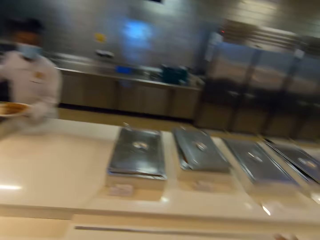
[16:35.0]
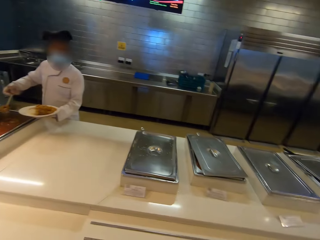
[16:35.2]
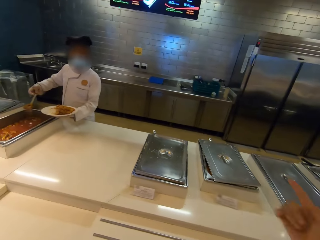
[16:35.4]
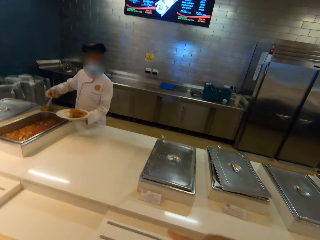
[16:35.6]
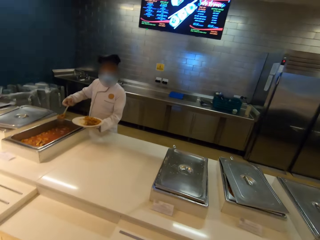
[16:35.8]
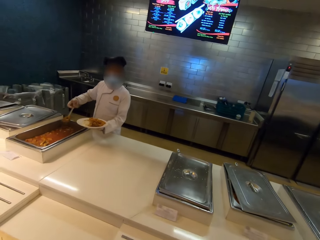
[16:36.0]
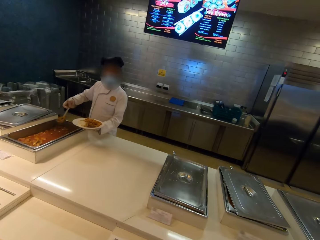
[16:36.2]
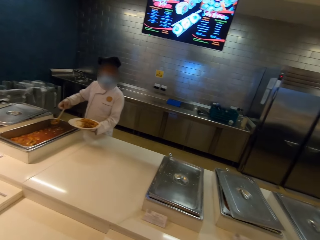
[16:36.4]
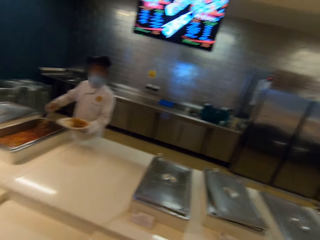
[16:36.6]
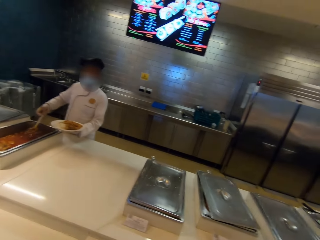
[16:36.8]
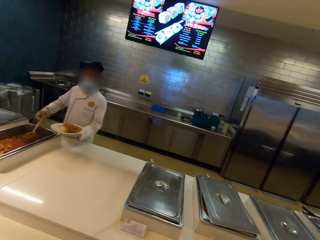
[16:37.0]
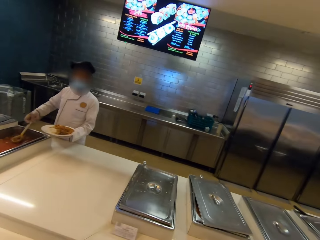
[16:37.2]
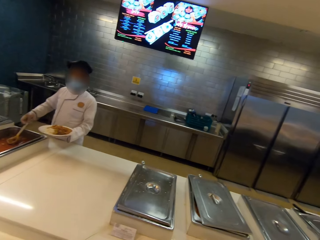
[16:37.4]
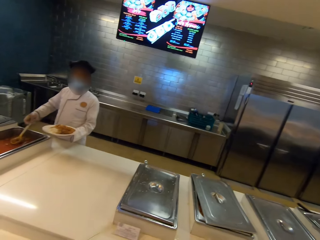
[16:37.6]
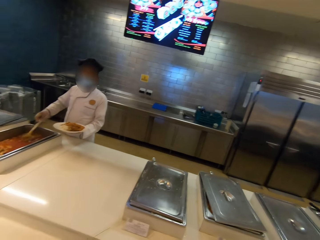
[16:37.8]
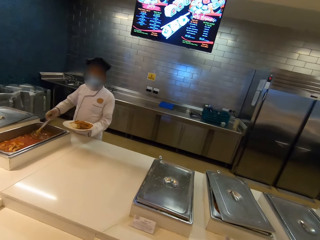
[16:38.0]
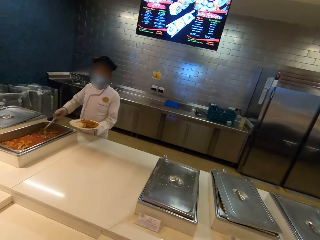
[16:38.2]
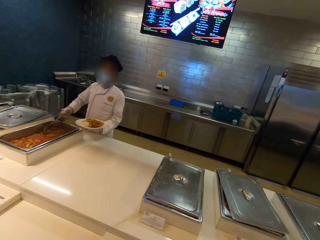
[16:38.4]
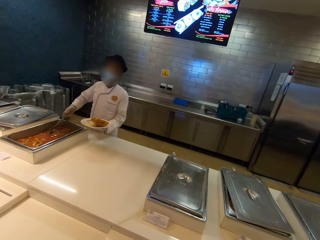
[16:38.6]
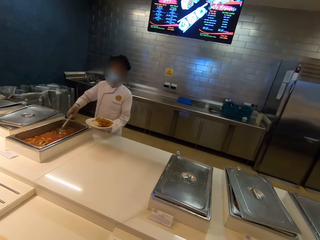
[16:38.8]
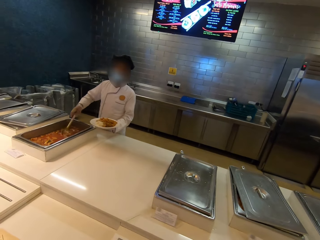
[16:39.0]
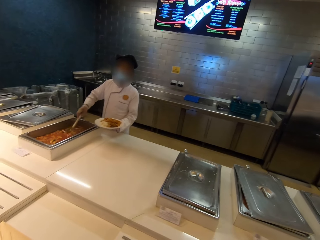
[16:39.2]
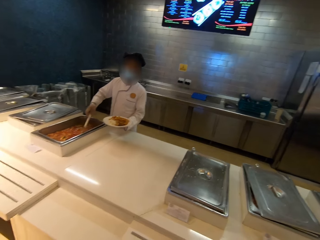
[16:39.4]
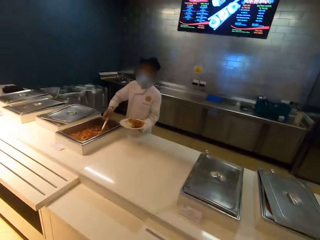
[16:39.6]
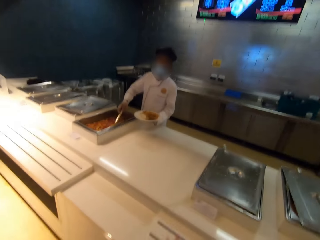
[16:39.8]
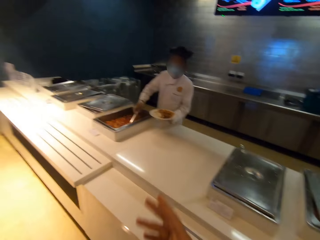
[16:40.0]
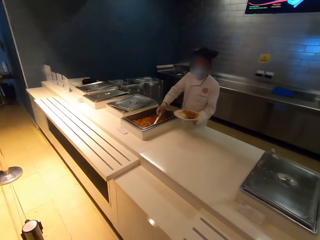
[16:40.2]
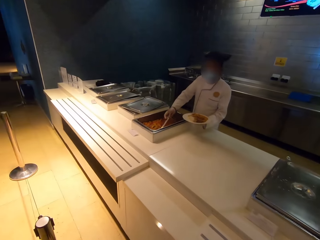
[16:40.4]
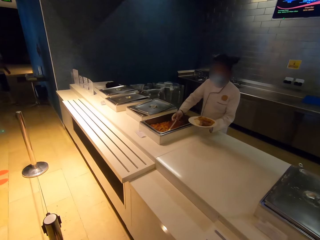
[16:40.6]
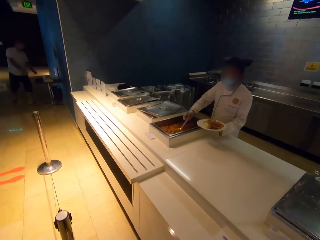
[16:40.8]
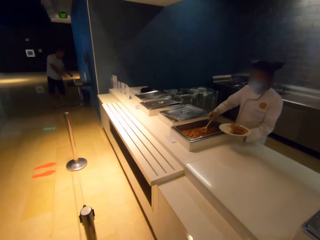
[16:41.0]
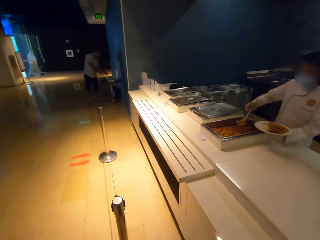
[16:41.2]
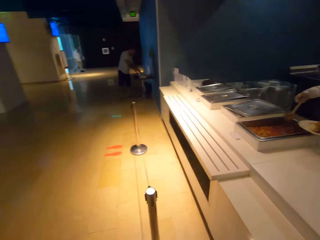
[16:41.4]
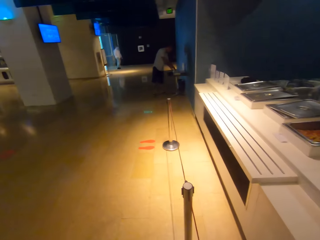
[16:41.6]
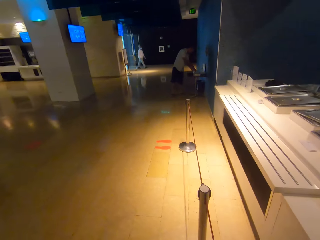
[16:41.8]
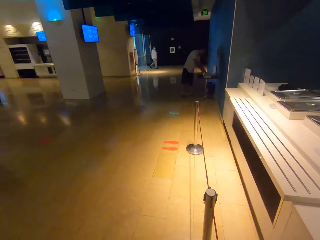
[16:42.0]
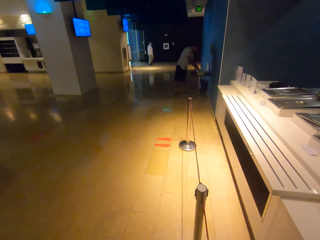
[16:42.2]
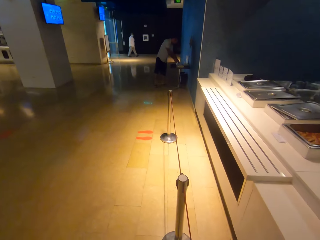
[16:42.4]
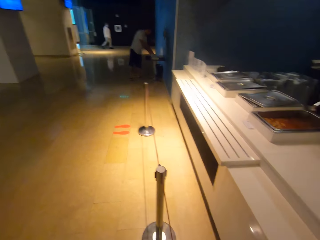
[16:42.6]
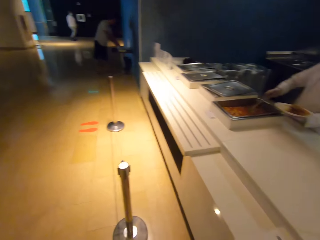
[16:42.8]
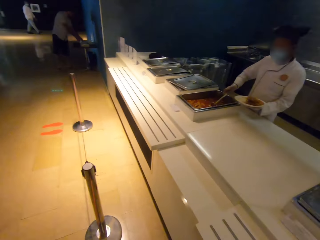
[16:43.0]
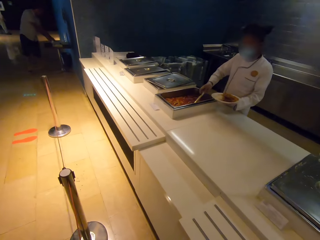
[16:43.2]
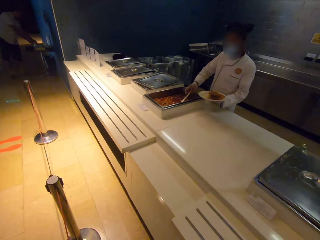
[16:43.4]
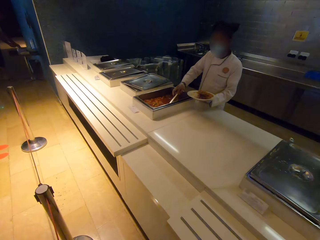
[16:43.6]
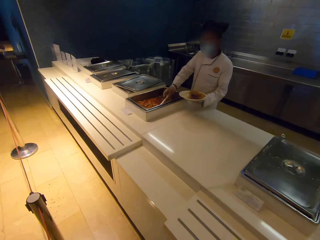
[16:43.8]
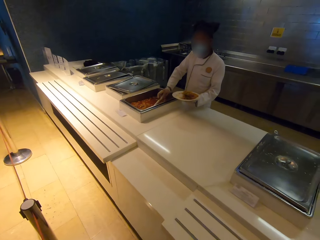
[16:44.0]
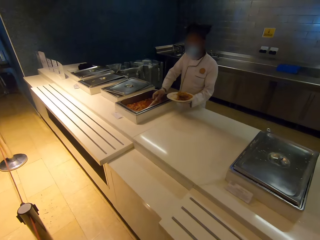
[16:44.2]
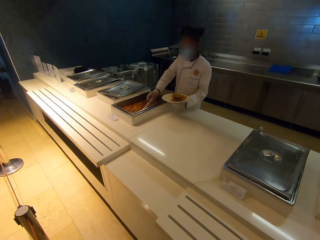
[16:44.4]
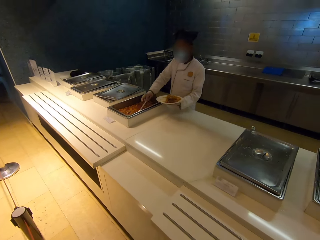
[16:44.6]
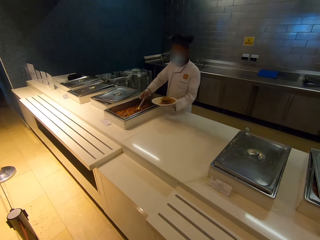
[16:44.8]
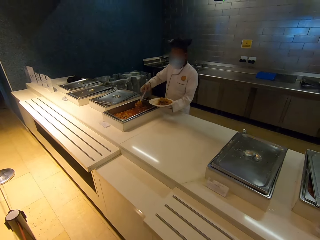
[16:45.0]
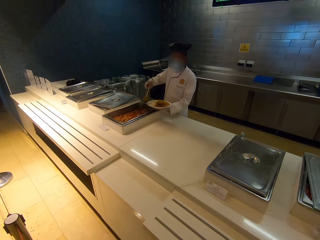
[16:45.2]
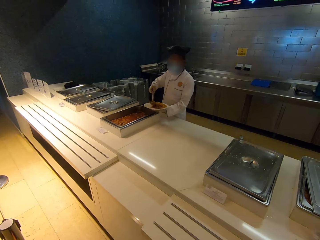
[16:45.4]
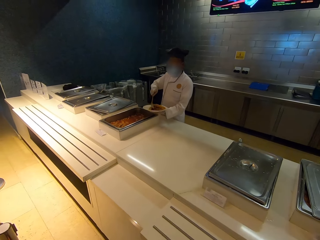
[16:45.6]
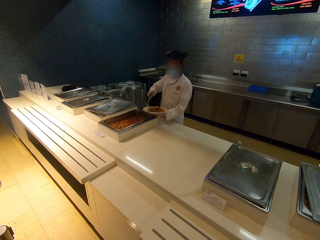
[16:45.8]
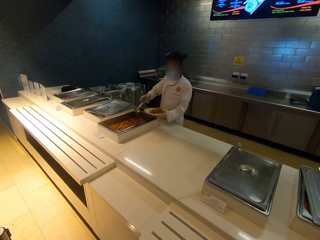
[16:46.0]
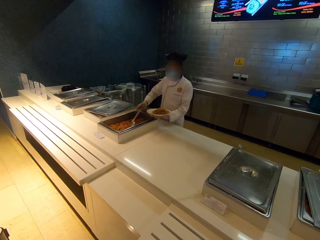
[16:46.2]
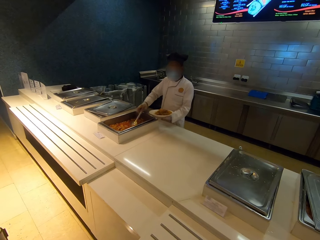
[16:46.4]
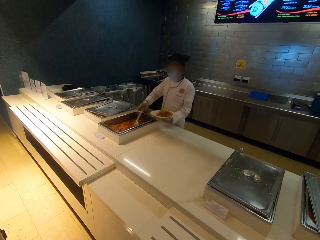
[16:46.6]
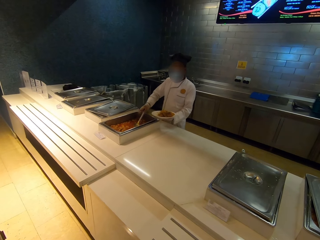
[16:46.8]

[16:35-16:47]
The camera wearer speaks with gestures. They look around.

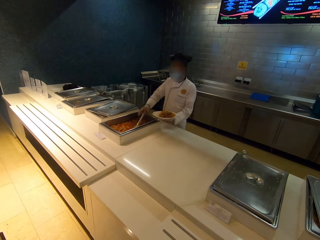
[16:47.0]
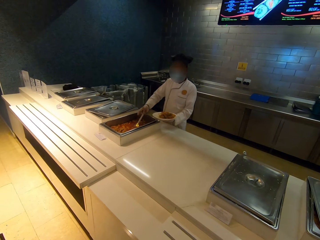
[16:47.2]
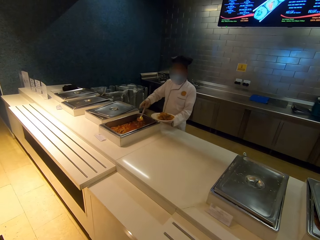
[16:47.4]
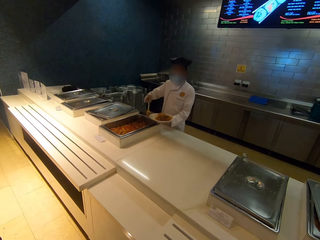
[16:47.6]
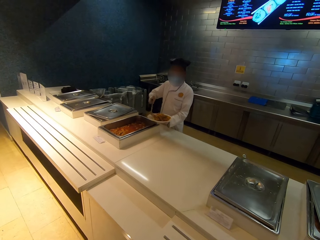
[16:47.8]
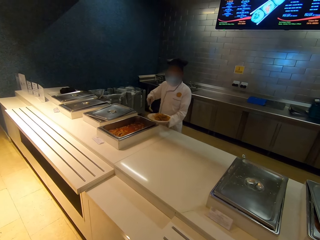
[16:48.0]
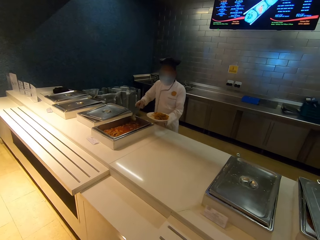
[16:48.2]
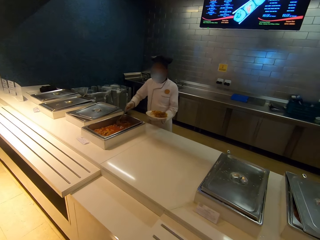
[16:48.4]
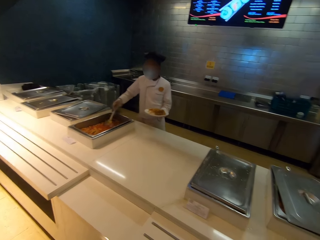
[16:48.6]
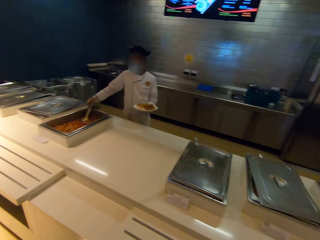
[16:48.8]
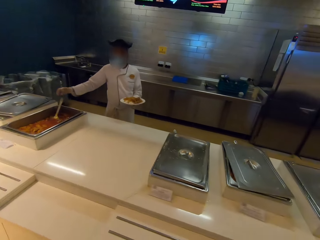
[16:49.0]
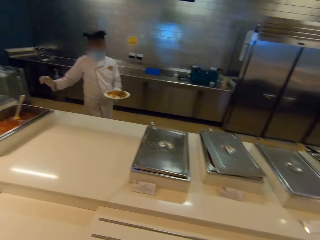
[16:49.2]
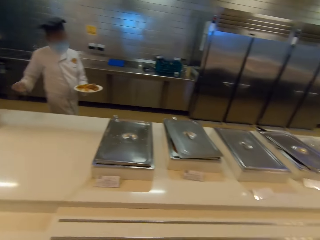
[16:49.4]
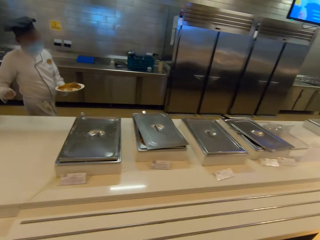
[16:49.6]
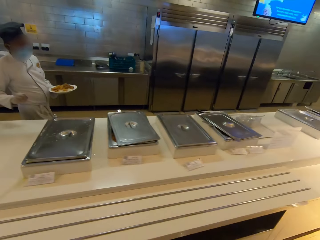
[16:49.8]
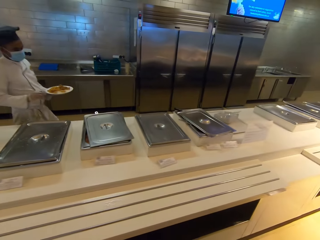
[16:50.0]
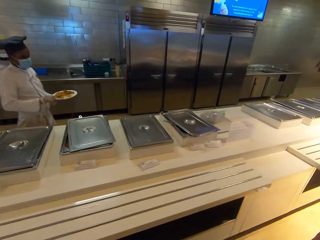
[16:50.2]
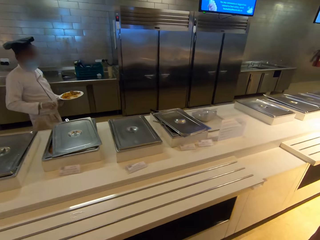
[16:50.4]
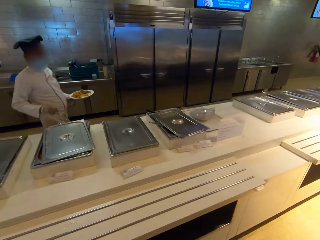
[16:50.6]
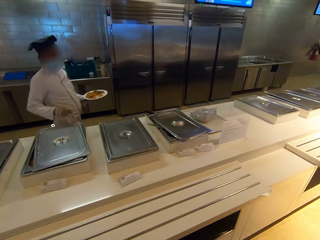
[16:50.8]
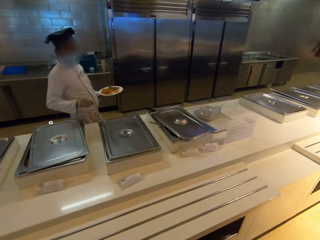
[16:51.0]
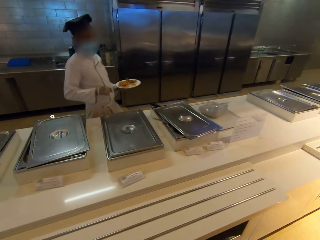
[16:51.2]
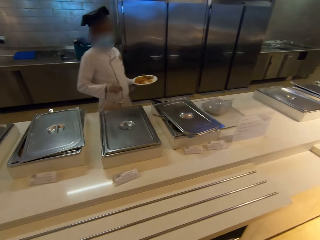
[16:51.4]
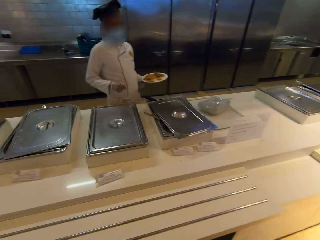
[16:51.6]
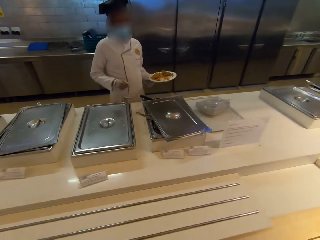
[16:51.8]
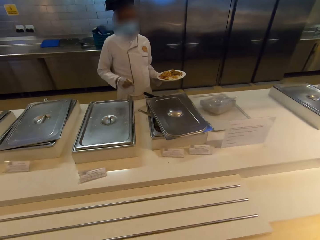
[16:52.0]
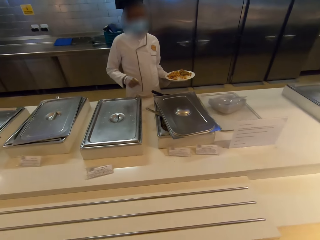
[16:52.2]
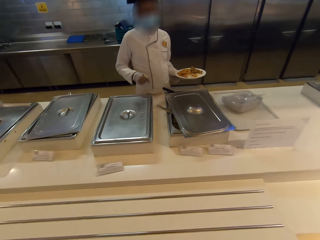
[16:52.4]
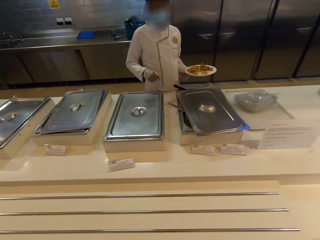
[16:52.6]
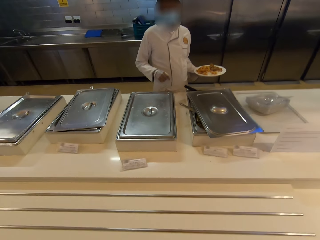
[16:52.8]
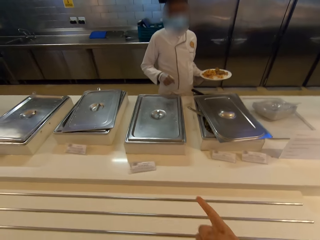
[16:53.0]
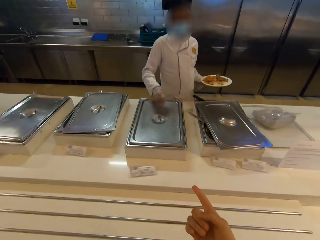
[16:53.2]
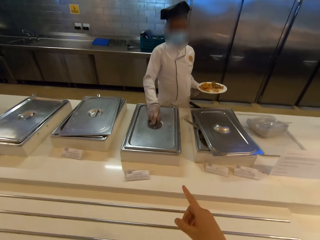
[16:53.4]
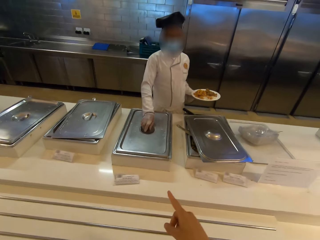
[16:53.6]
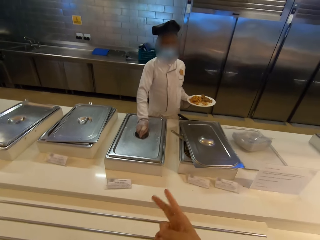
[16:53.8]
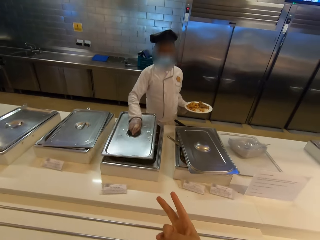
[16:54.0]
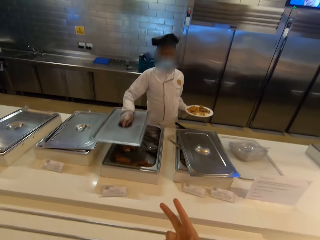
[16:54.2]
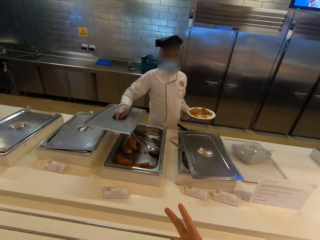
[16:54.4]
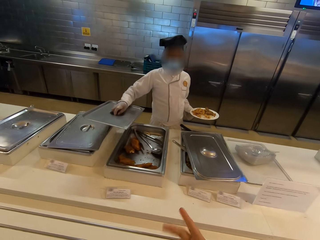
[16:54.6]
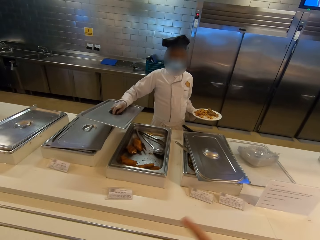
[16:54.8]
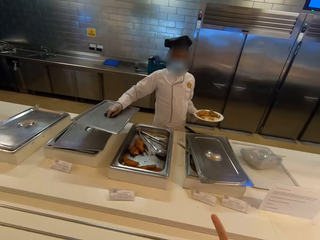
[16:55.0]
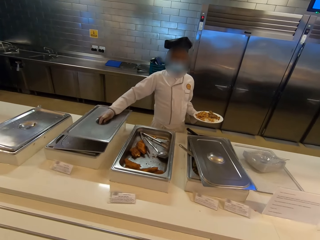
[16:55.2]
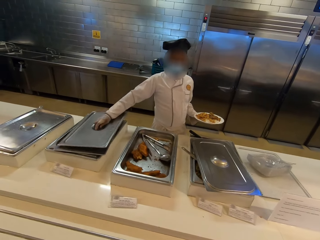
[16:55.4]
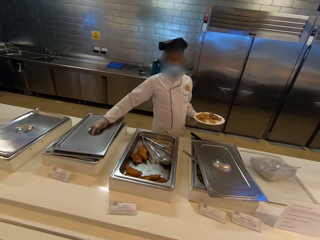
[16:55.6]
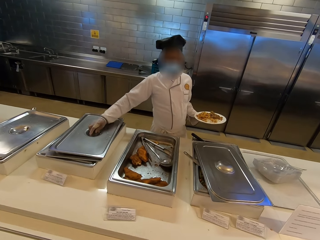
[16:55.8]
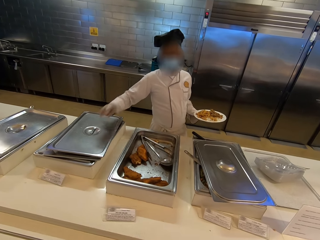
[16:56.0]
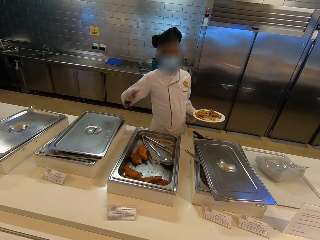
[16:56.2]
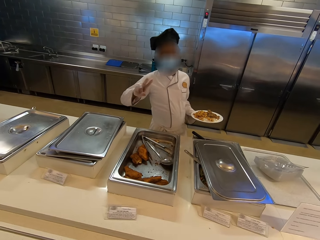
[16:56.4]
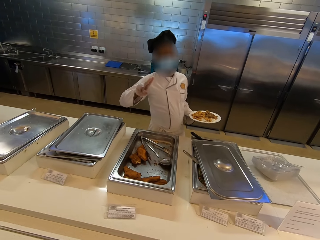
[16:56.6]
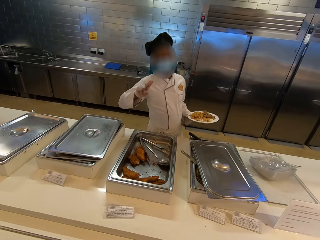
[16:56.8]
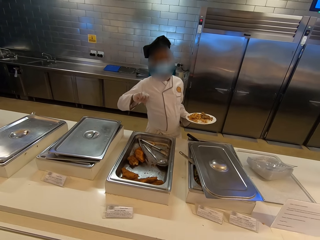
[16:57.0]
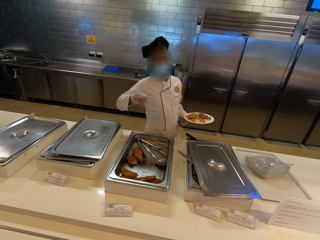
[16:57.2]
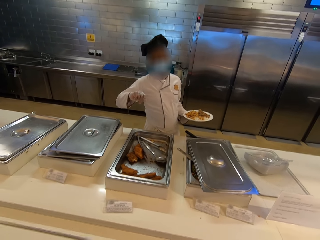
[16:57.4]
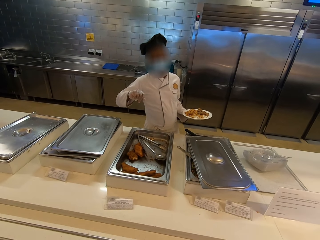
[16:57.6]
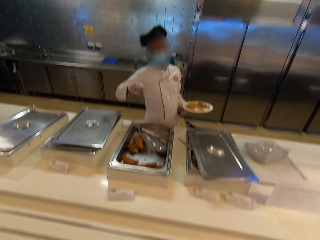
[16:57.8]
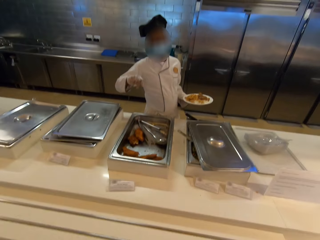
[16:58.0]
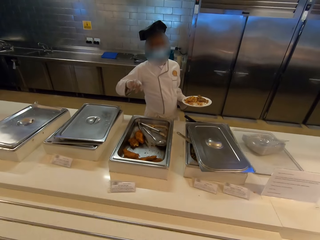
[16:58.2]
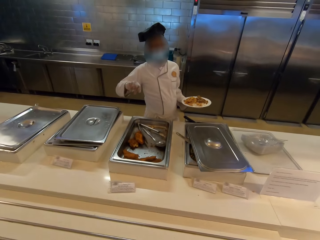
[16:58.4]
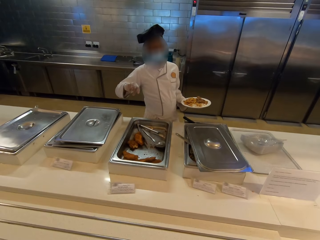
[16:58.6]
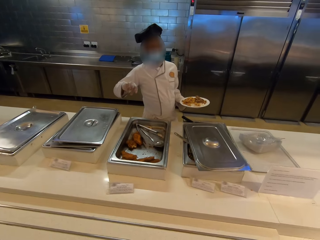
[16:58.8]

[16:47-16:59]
A chef walks. The camera wearer speaks with gestures and shows hand gestures. The chef opens the buffet tray with chicken meat. The chef shows hand gestures and speaks with gestures.
